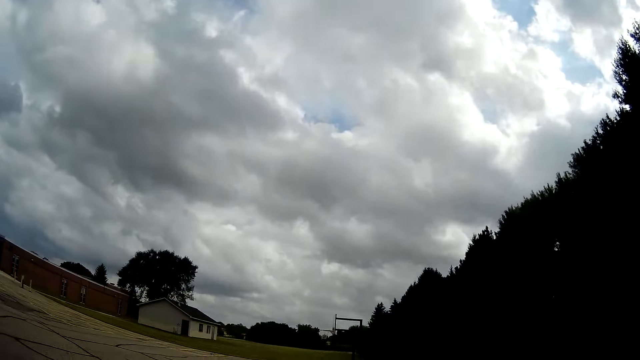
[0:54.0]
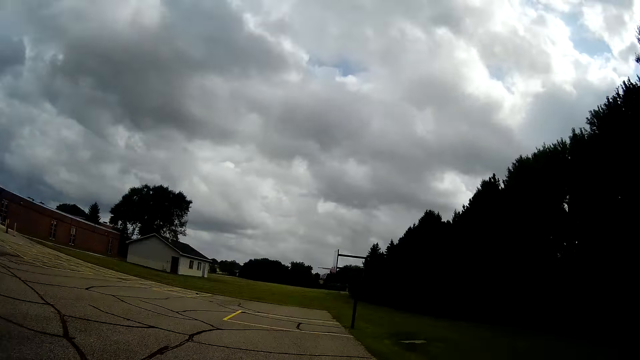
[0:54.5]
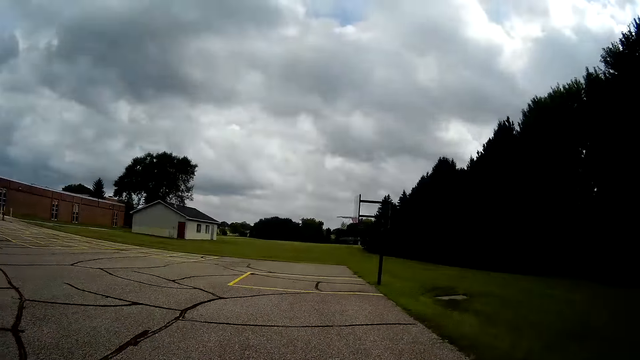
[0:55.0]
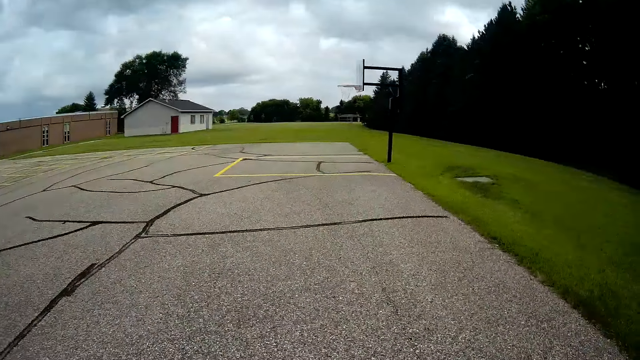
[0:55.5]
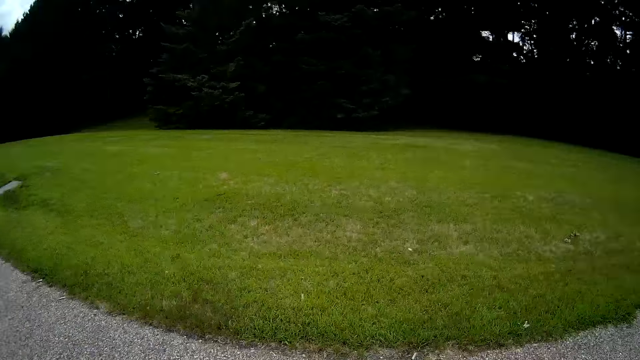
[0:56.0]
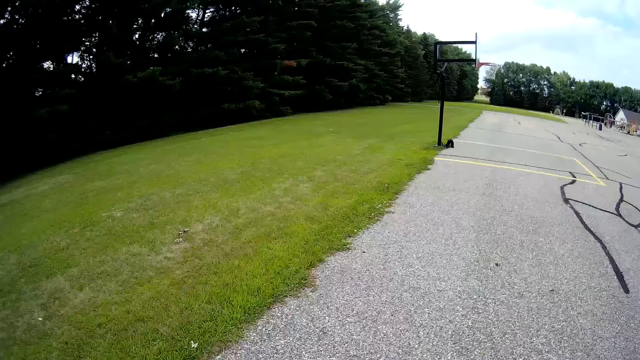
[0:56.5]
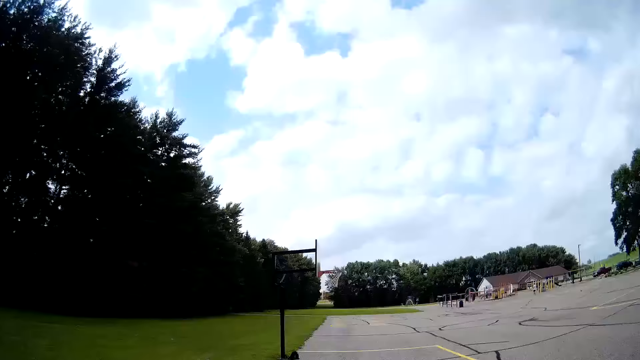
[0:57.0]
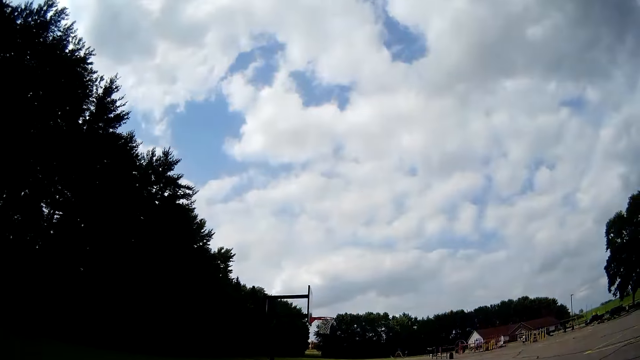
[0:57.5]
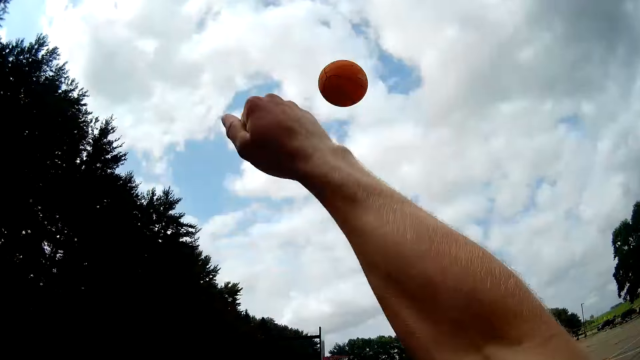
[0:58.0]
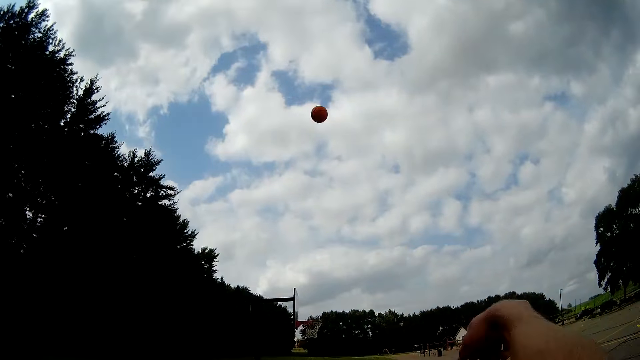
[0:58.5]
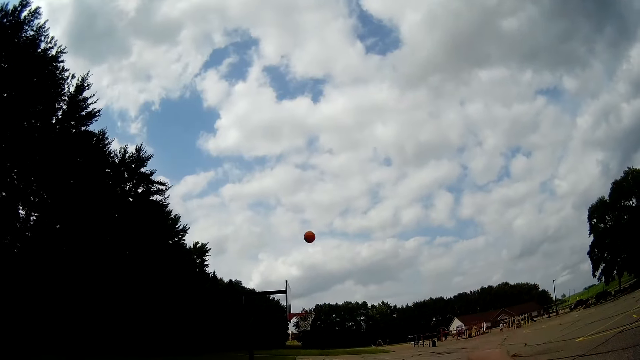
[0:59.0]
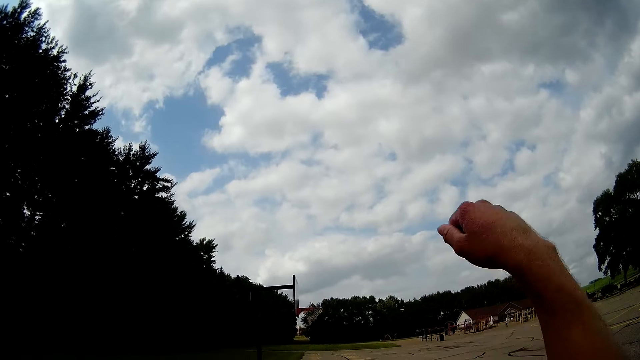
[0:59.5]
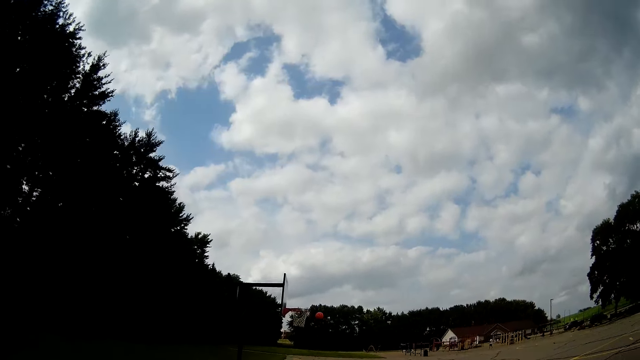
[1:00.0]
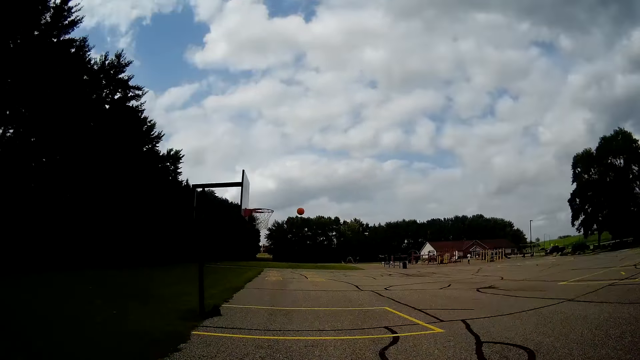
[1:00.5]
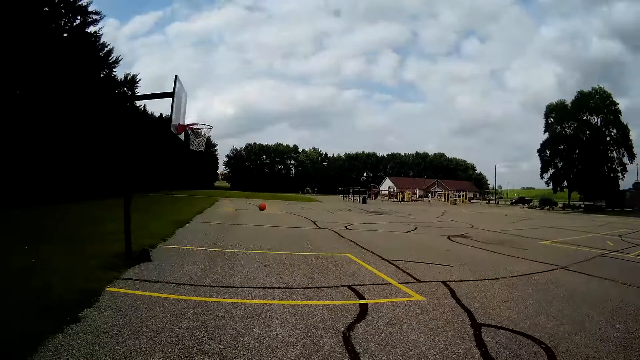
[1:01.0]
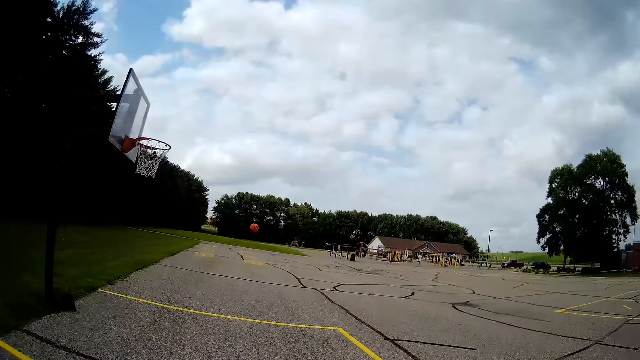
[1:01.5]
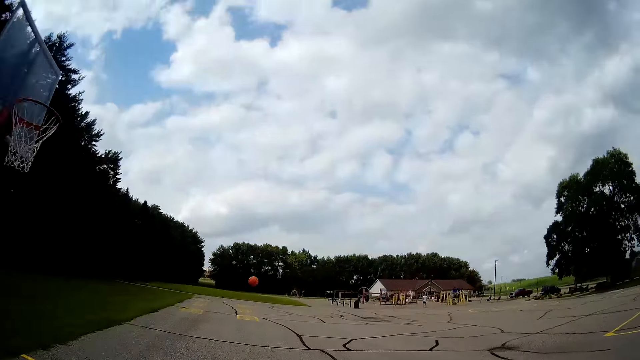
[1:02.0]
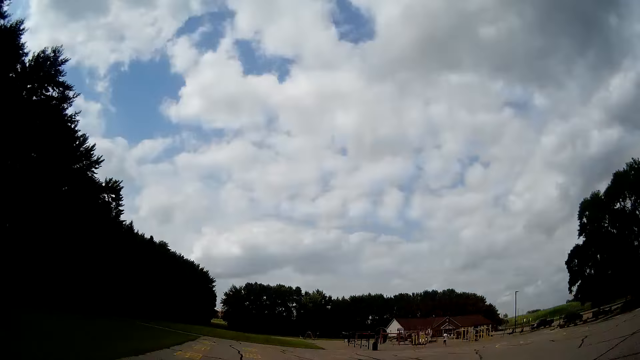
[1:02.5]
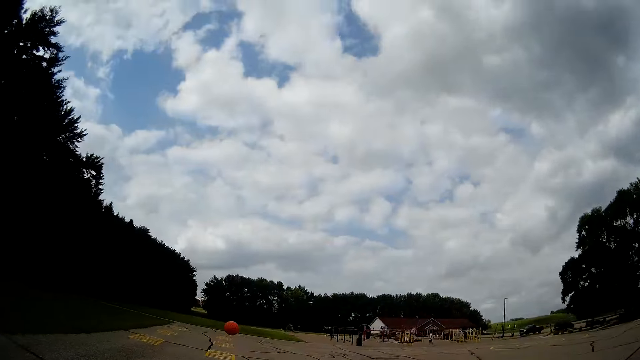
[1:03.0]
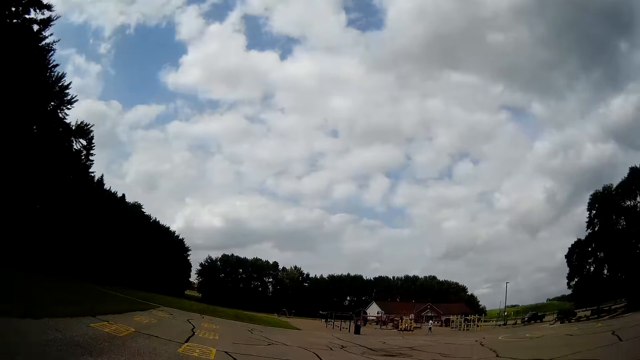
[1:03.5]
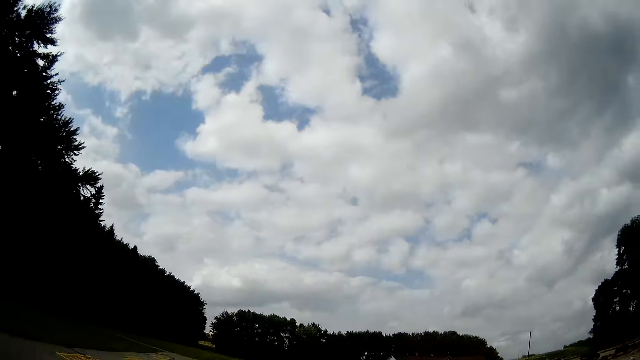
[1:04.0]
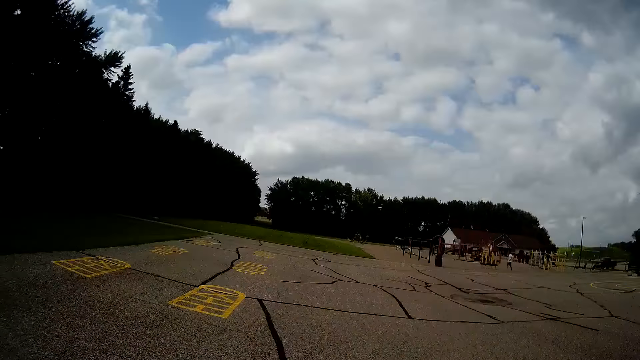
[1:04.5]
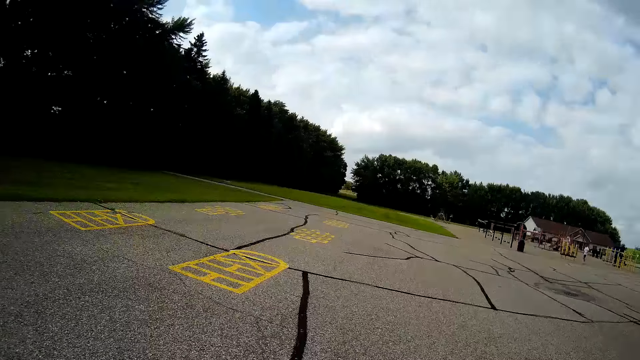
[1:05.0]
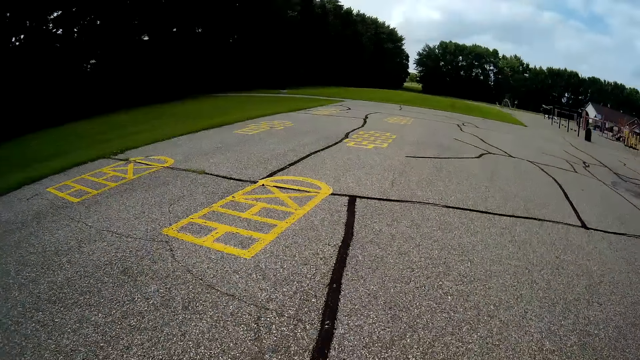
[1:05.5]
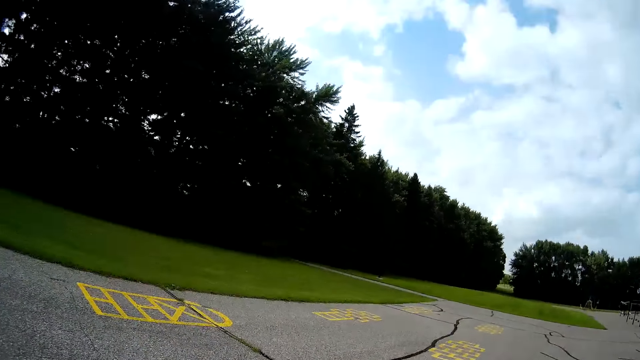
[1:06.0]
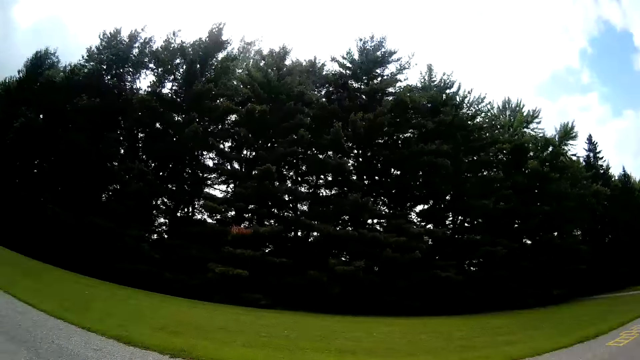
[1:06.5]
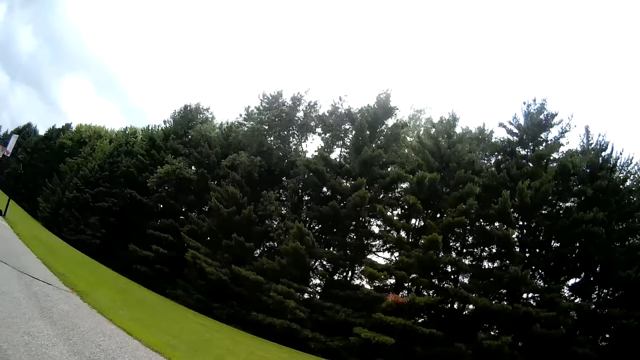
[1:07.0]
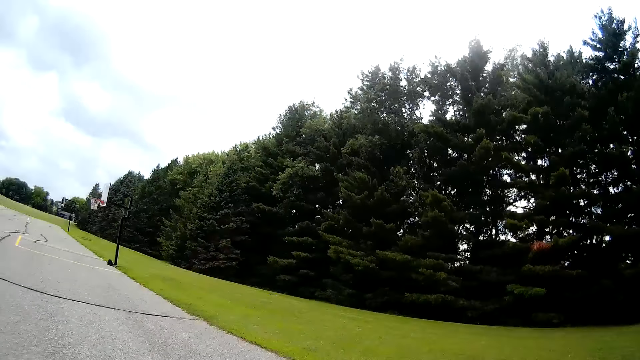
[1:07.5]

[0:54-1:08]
The camera wearer bounces the ball on the ground. They play the basketball. They try throwing the ball through the basketball hoop. They run towards the ball. They pick the ball from the ground.

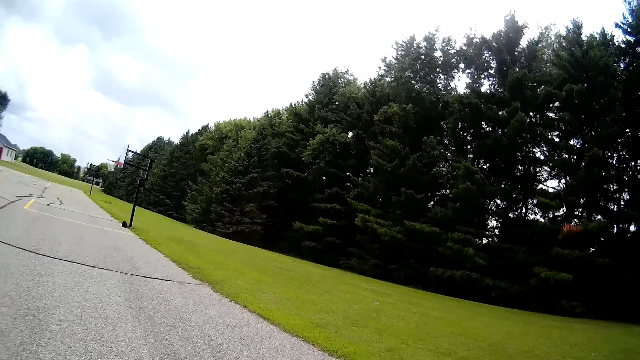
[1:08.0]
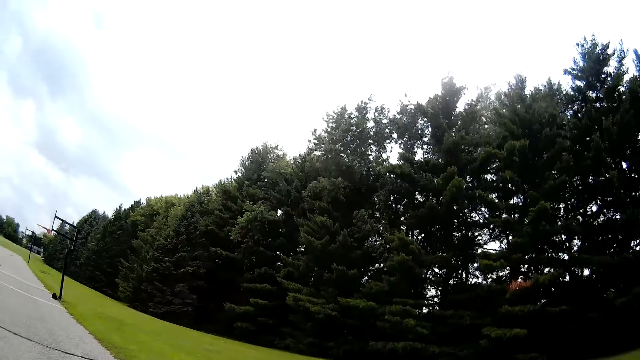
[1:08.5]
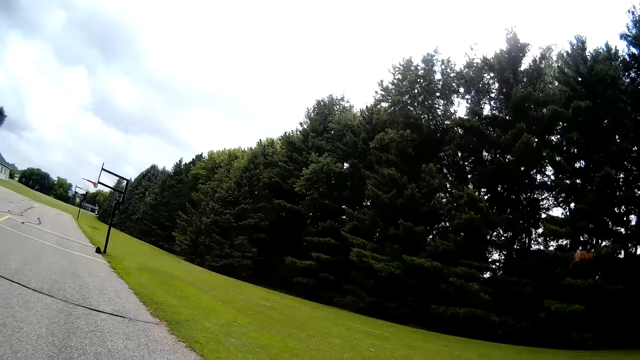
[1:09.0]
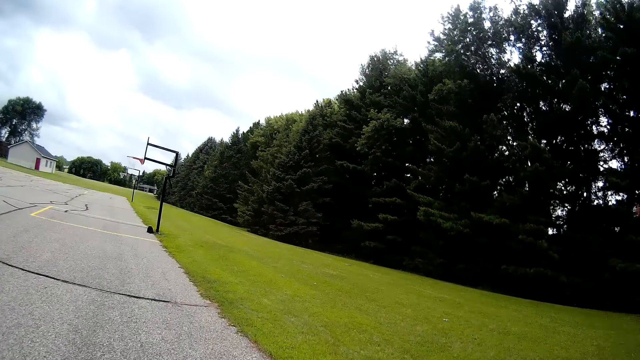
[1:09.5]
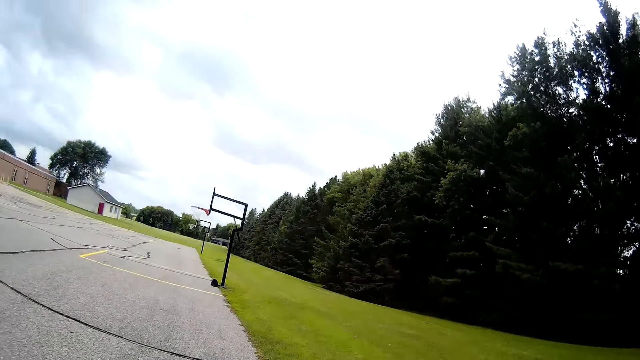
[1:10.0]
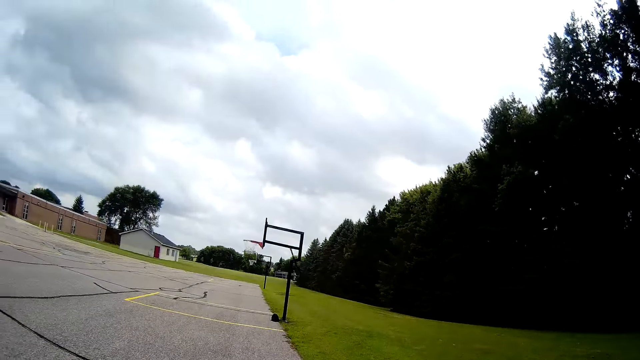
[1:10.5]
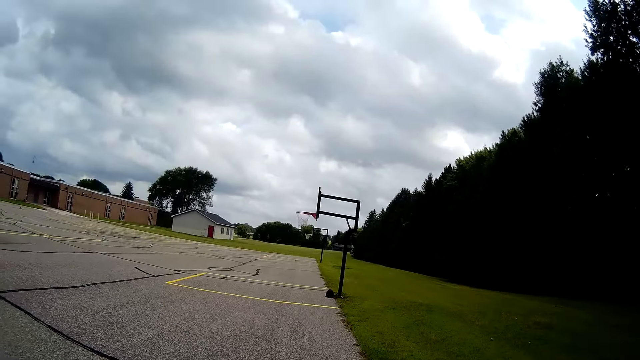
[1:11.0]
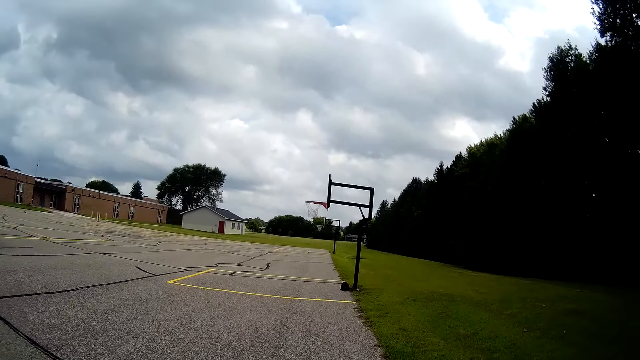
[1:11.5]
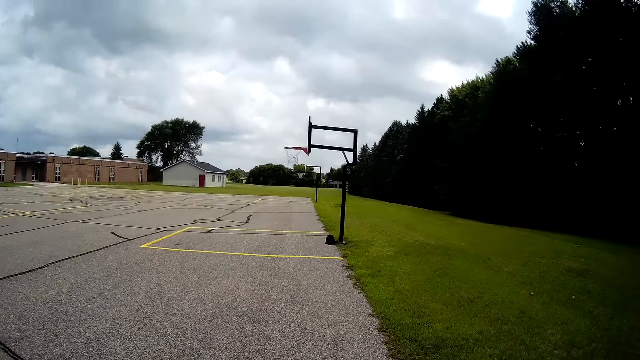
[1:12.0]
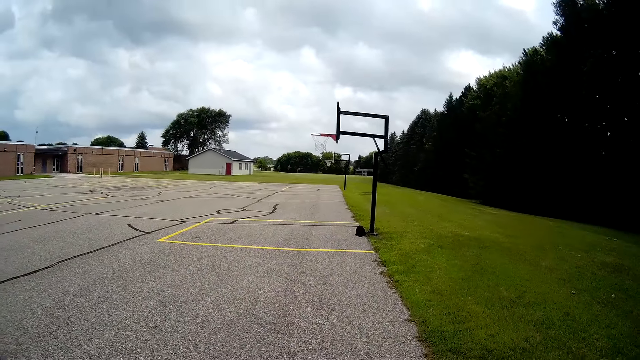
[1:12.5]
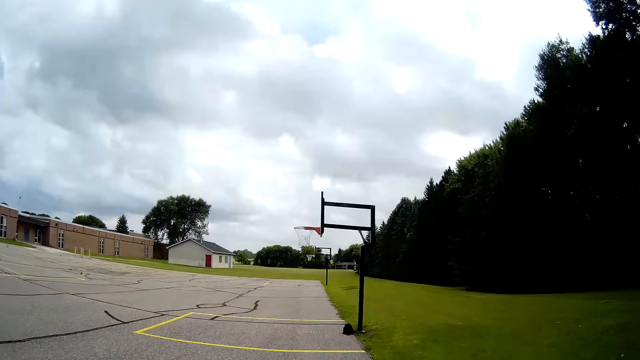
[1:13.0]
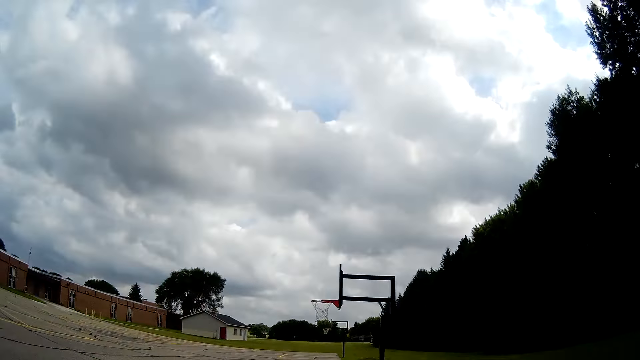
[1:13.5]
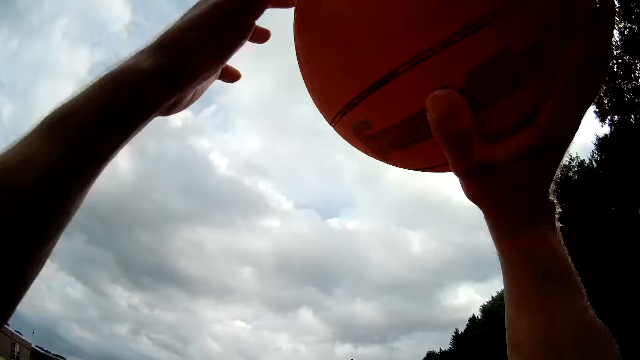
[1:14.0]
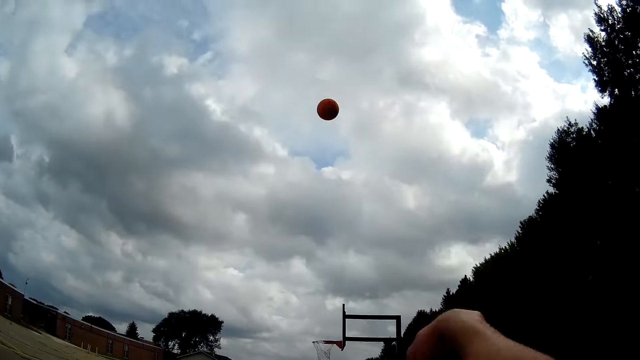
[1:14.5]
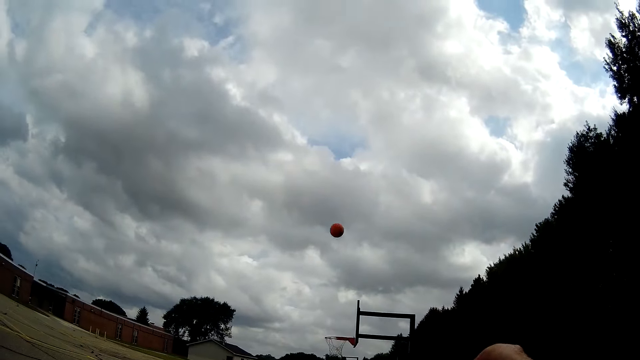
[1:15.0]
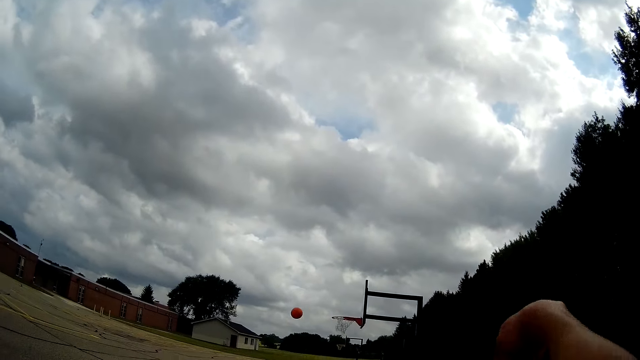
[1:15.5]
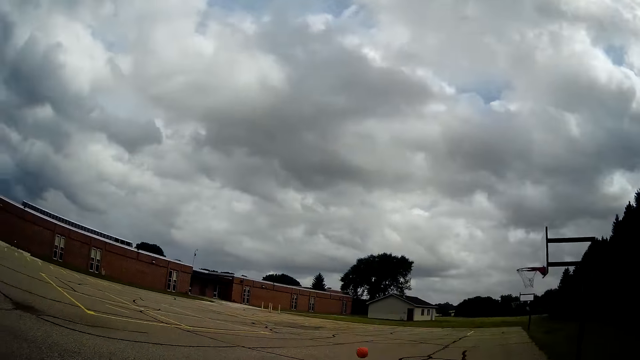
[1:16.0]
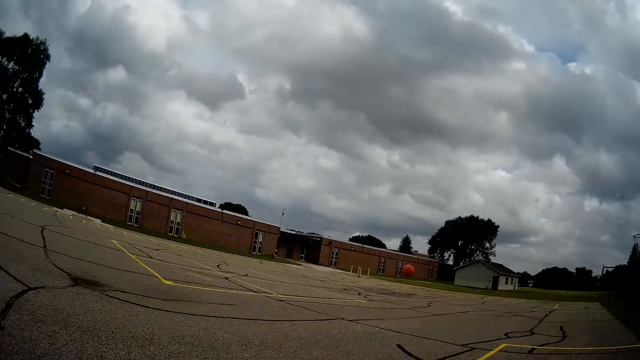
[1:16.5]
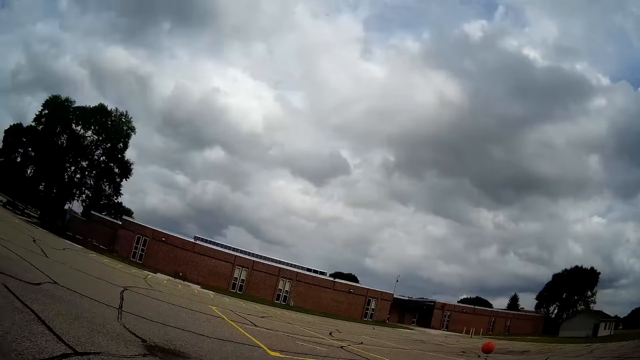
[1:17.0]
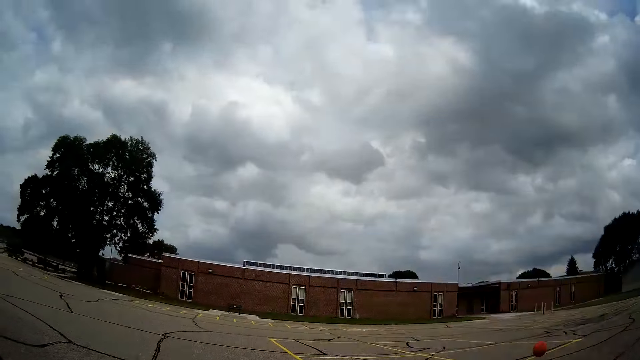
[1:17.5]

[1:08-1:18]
The camera wearer bounces the ball on the ground. They look around the basketball field. They try throwing the ball through the basketball hoop. They play the basketball. They run towards the ball.
